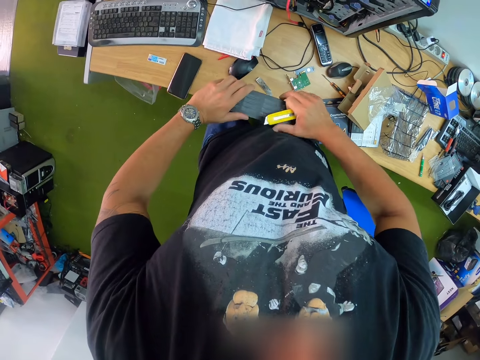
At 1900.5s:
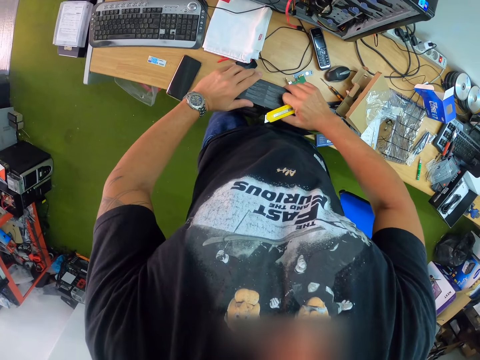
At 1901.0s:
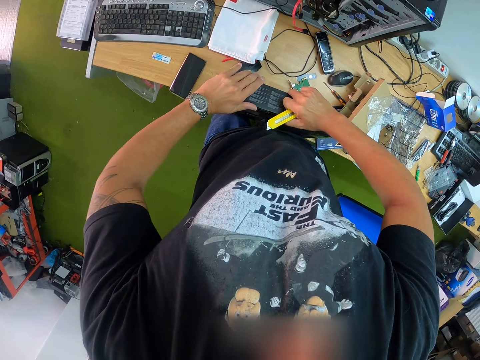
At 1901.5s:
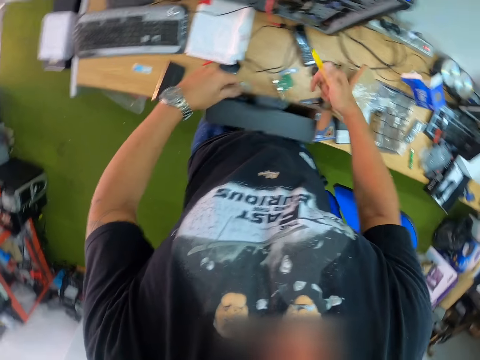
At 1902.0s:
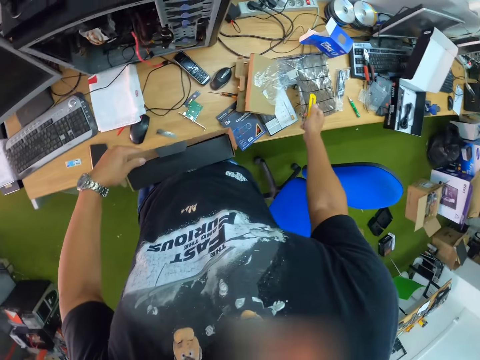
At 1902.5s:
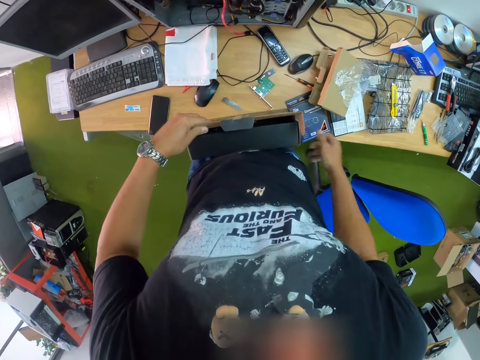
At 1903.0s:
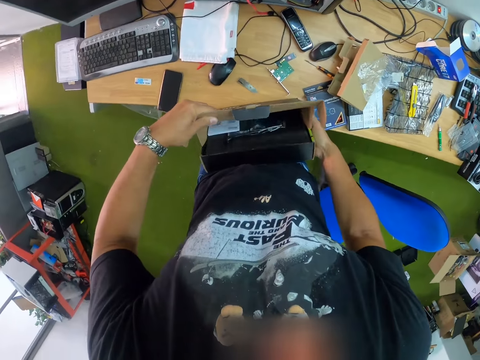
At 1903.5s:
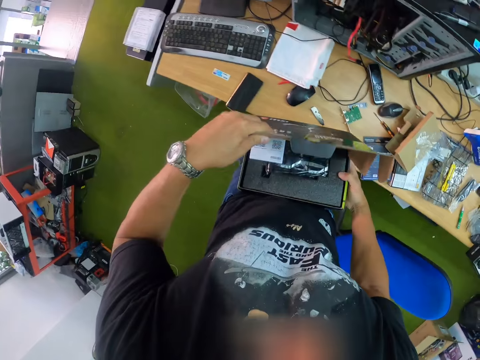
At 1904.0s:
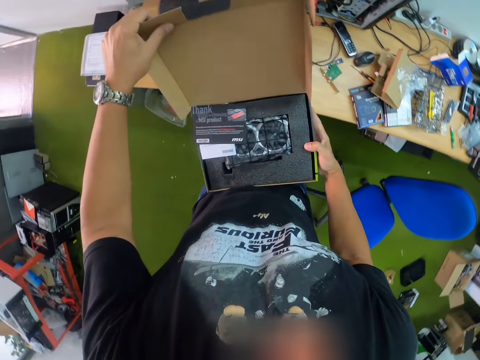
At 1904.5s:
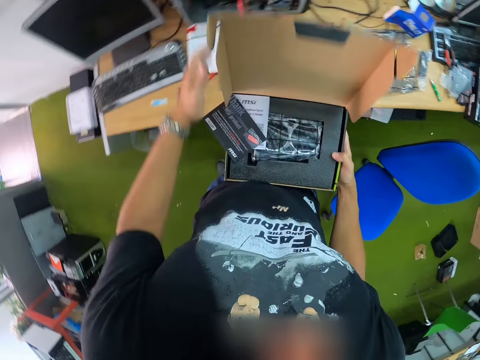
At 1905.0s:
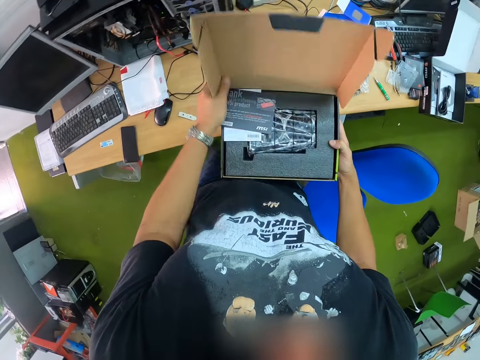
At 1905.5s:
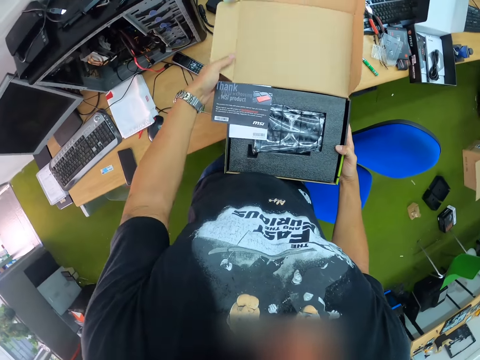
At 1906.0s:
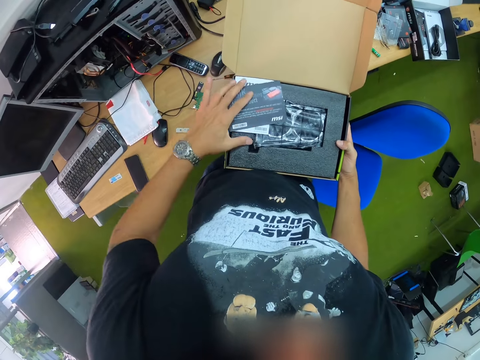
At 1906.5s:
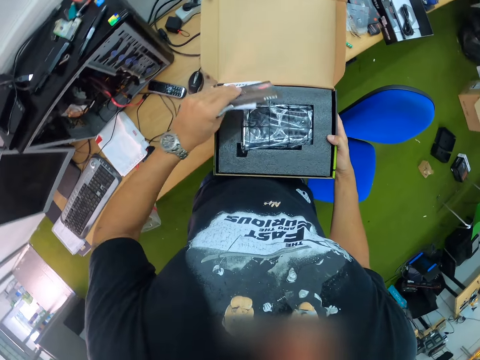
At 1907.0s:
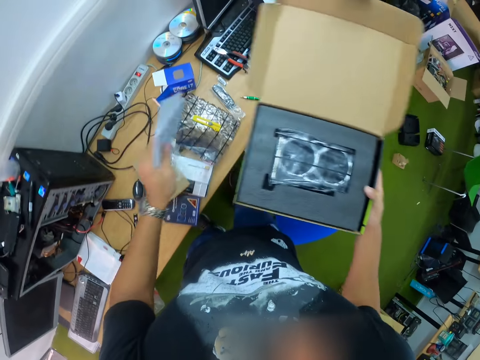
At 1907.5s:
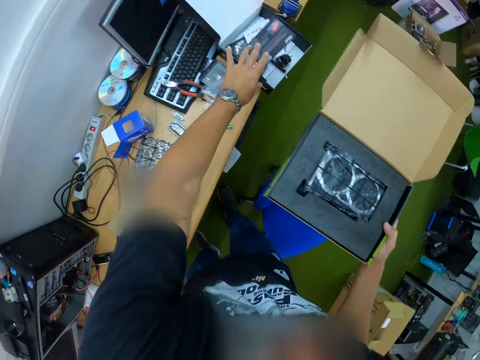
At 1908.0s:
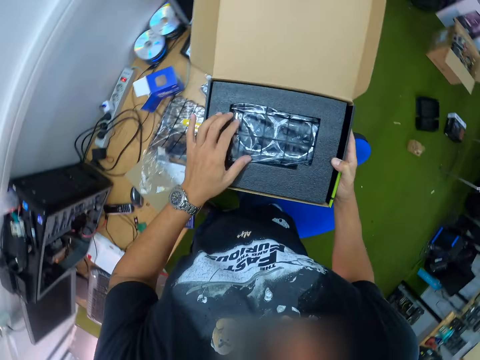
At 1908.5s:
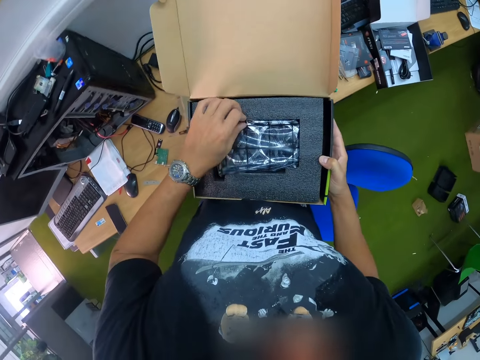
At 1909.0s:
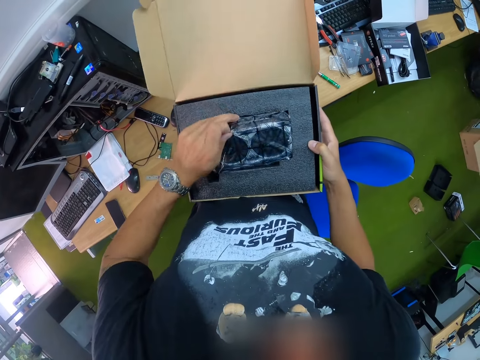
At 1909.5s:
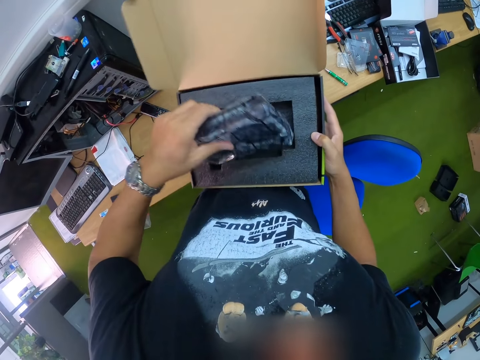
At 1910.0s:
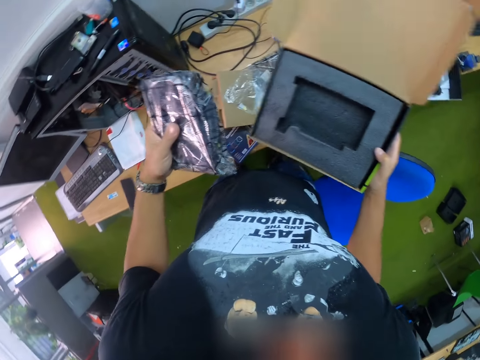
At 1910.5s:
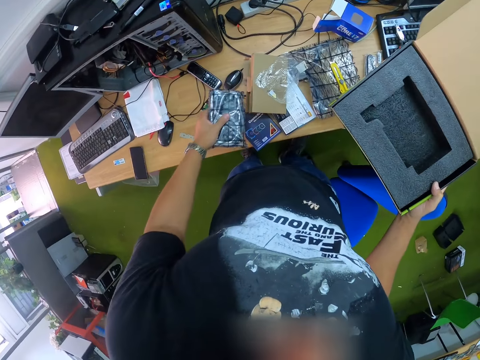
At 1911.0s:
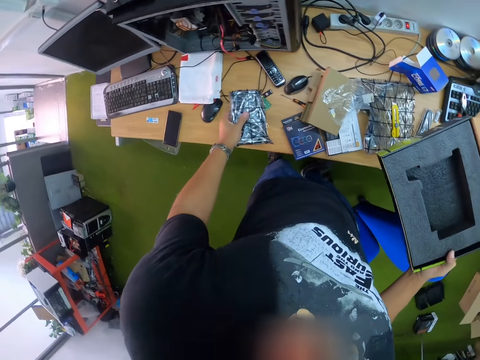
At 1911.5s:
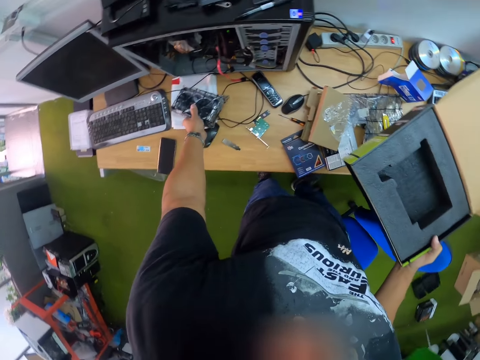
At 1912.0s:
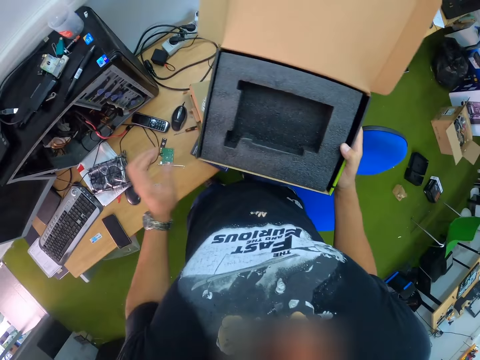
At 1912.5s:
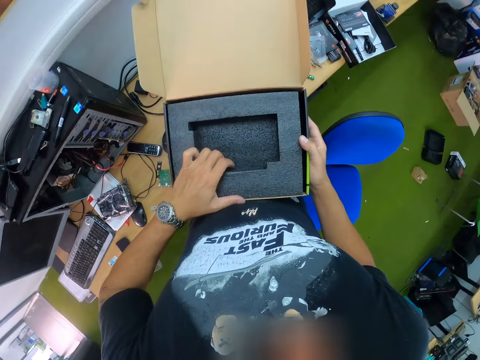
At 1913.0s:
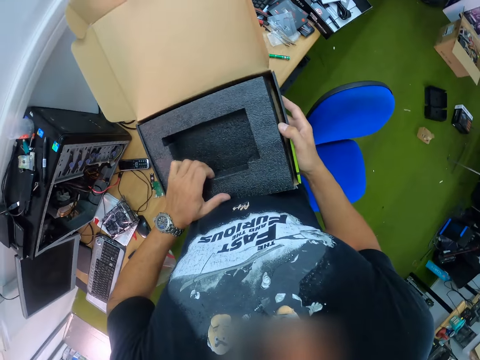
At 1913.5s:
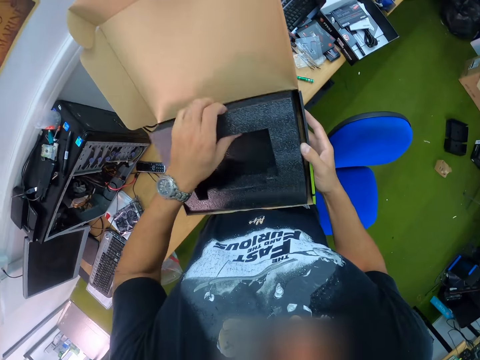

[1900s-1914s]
The camera wearer opens the box or graphics card pack with a razor in his hands. He drops the blade on the table with his right hand. He holds the box with both hands. He opens the graphics card pack with both hands. He removes a manual in the graphics card pack with his left hand. He drops the manual from the graphics card pack on the table with his left hand. He removes the graphics card from the graphics card pack with his left hand. He drops the graphics card on the table with his left hand.

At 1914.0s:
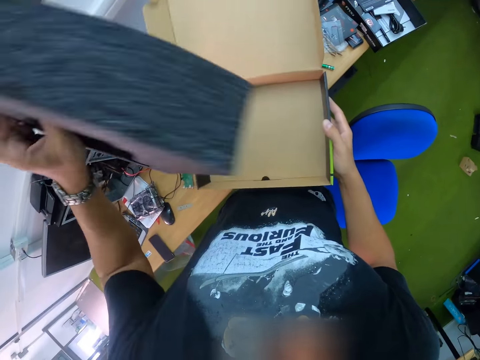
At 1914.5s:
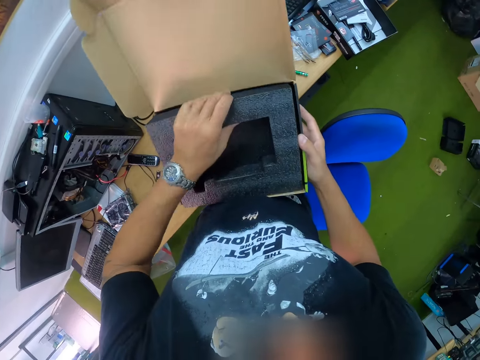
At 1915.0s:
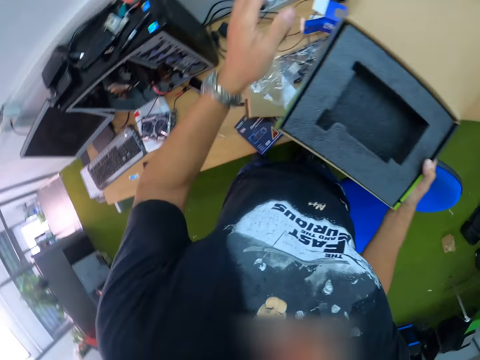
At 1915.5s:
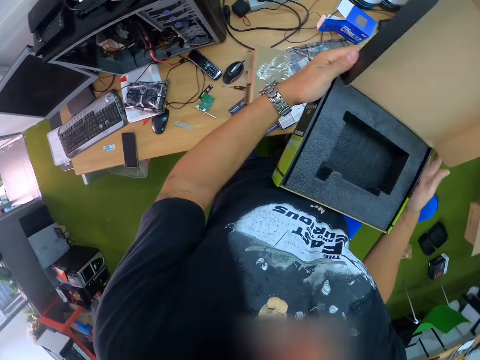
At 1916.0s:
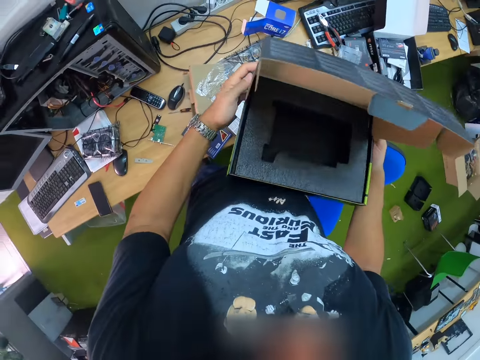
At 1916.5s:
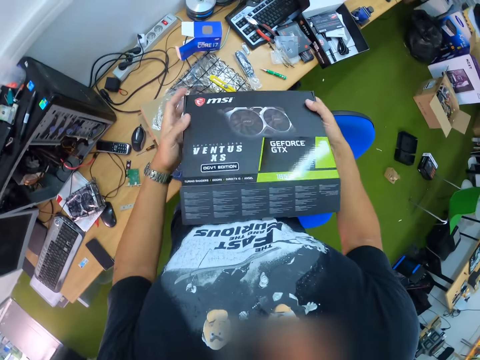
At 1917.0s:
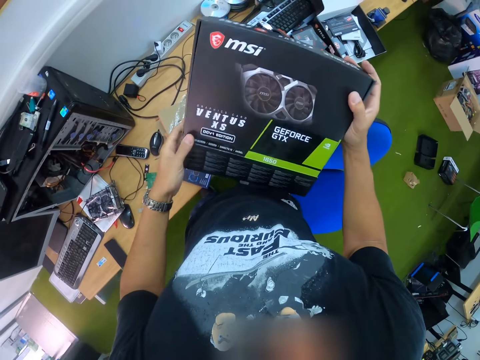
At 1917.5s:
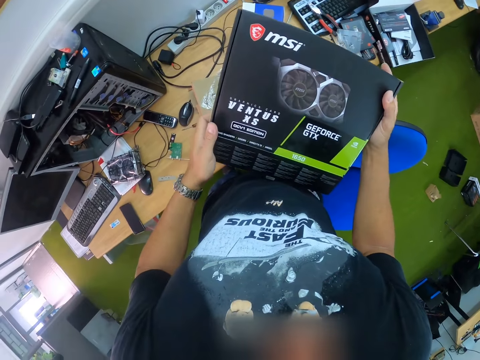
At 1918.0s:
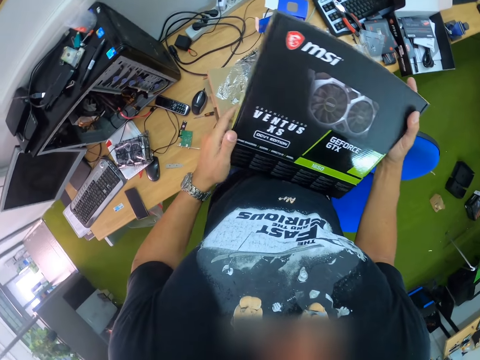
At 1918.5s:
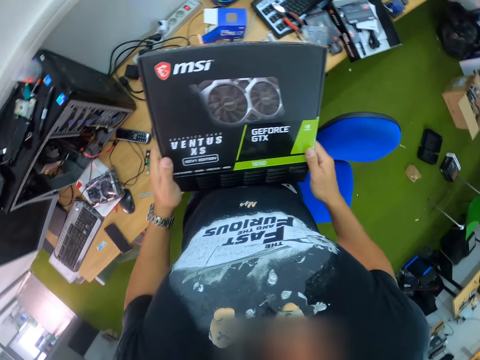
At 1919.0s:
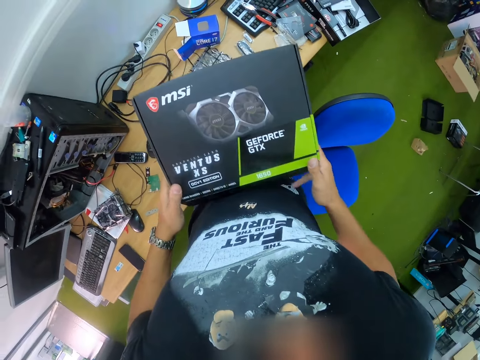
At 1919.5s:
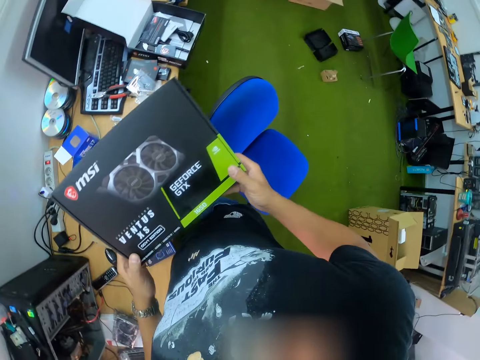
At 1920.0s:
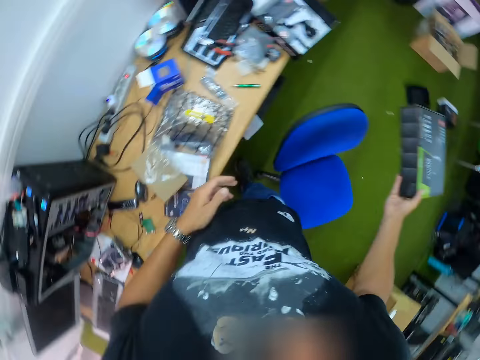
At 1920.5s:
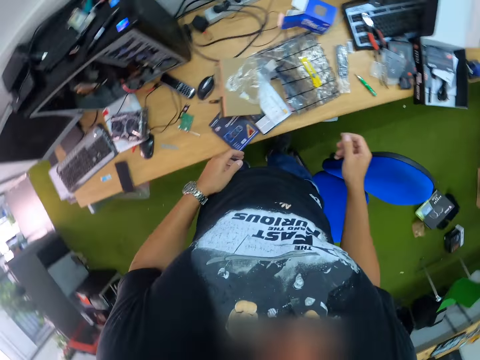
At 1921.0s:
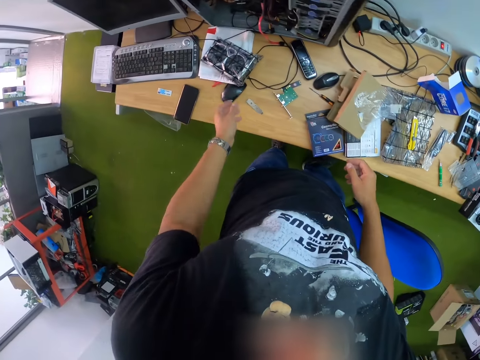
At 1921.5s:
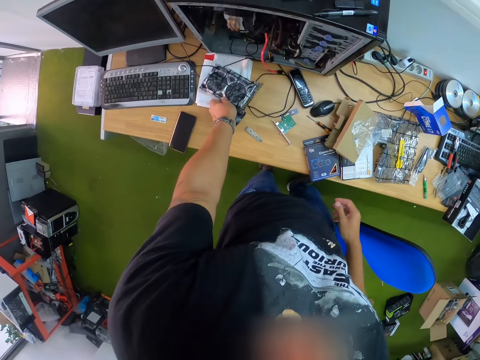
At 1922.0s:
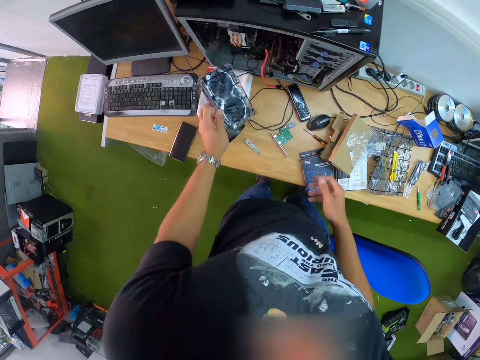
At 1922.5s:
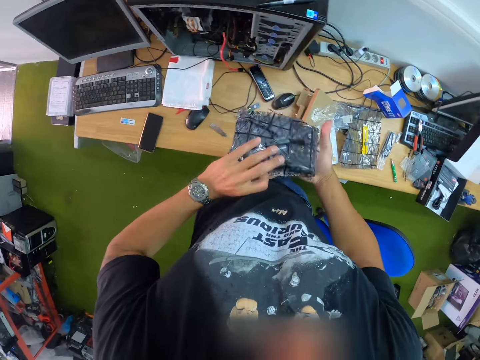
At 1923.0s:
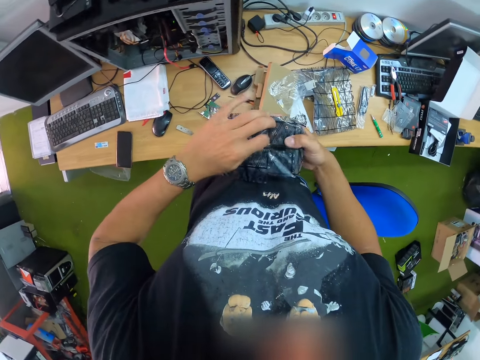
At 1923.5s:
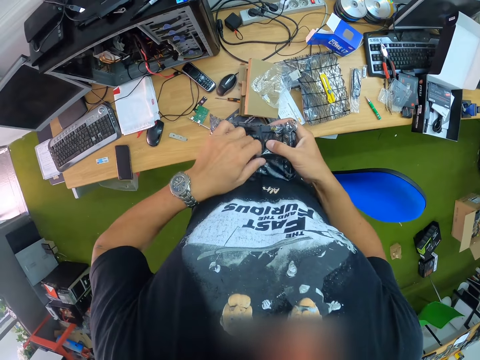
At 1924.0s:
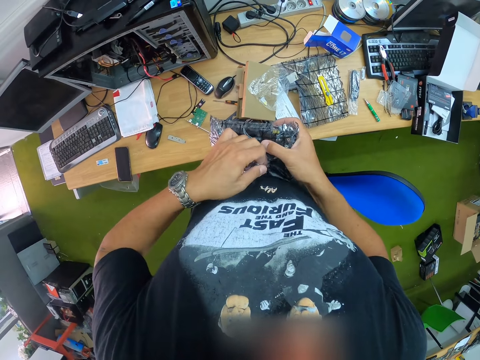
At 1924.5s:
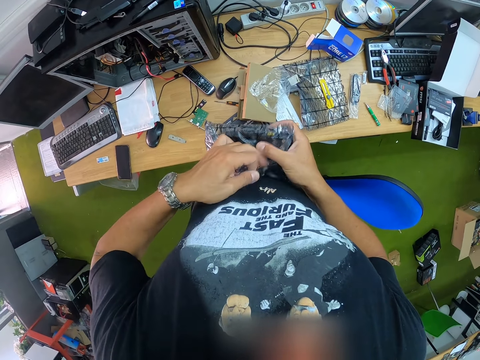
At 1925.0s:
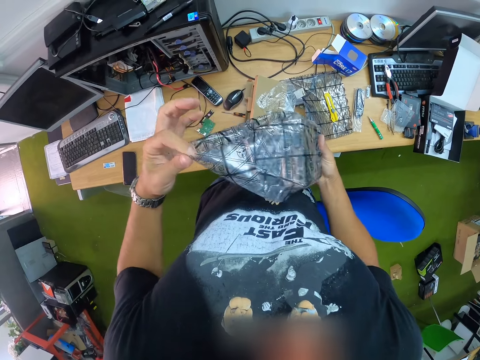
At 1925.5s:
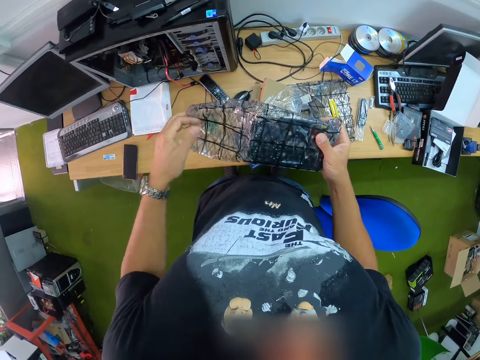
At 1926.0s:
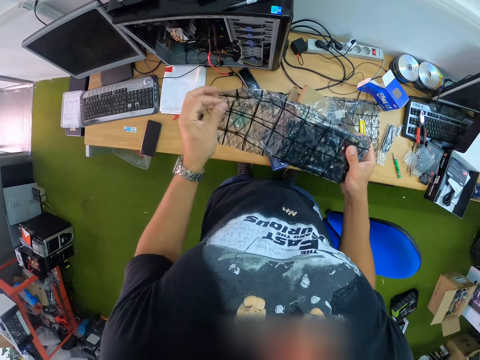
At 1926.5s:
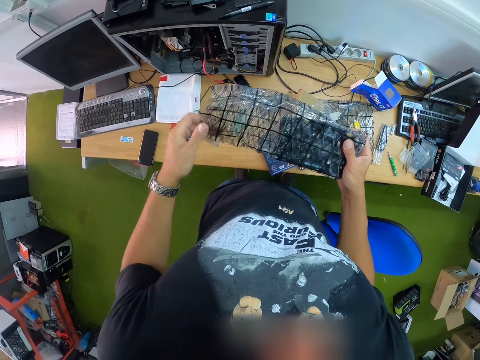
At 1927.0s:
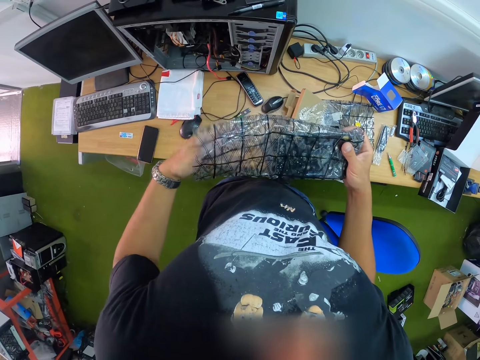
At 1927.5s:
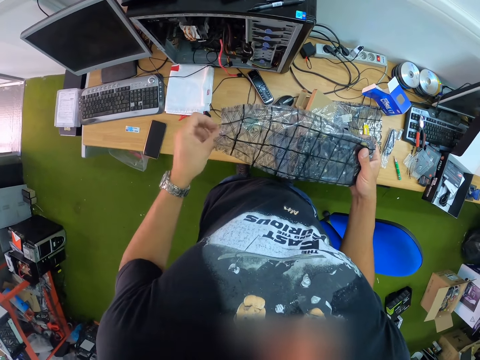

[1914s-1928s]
The camera wearer removes a foam in the graphics card pack with his left hand. He places the foam in the graphics card pack with his left hand. He closes the graphics card pack with both hands. He drops the graphics card pack on the floor with his right hand. He picks up the graphics card or fan in the sachet from the table with his left hand. He deposits the fan on the other hand. He opens the sachet.
